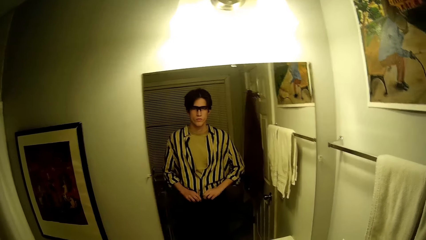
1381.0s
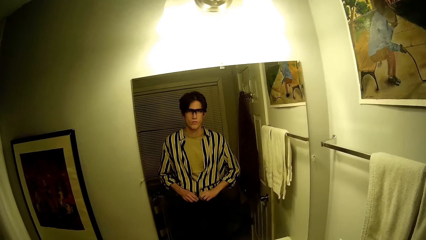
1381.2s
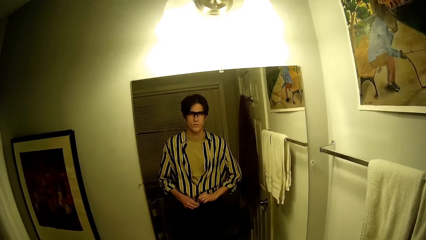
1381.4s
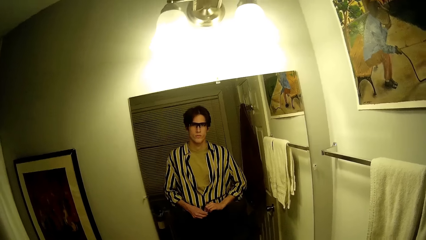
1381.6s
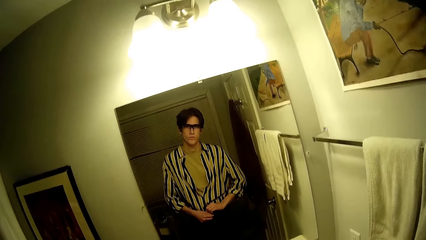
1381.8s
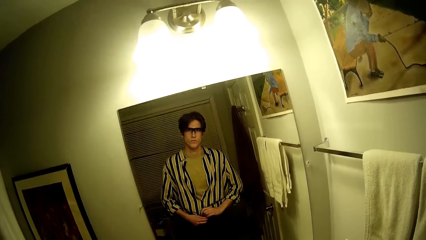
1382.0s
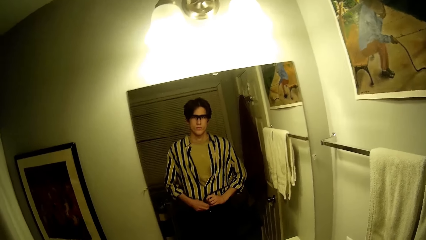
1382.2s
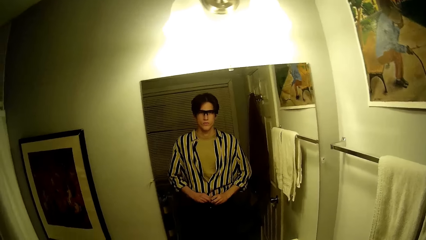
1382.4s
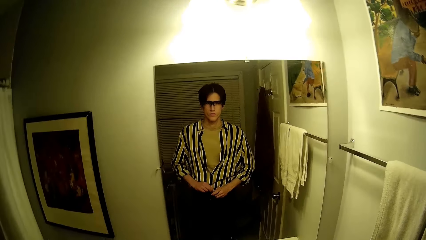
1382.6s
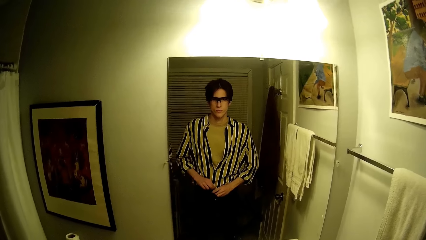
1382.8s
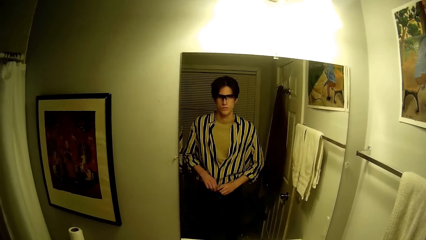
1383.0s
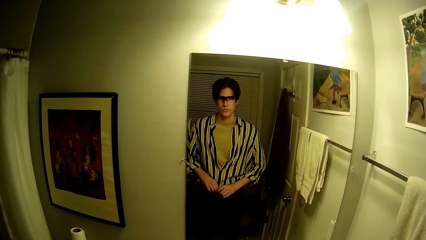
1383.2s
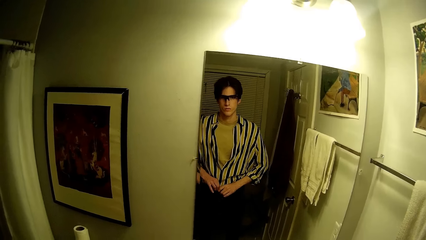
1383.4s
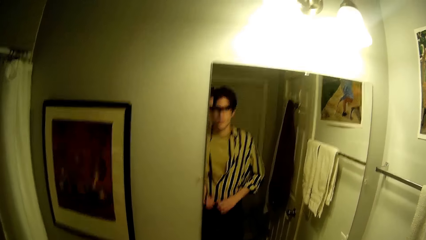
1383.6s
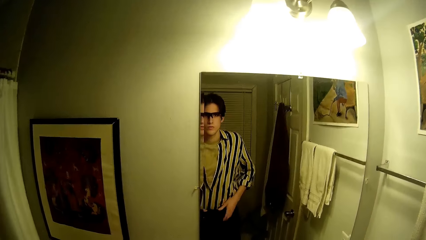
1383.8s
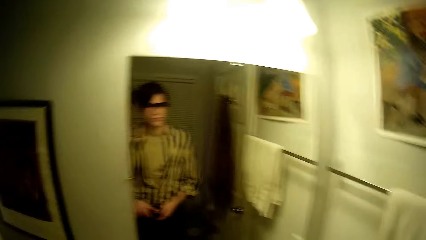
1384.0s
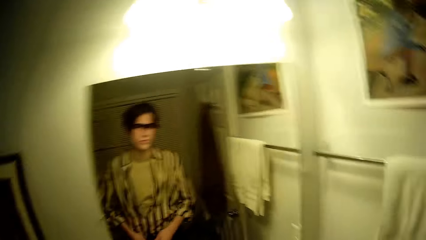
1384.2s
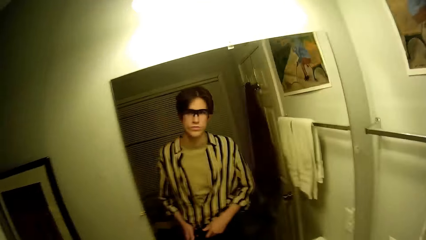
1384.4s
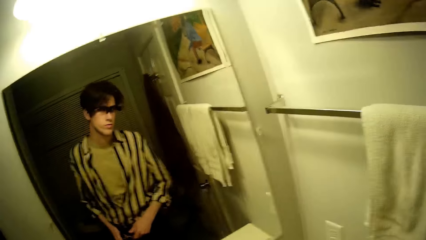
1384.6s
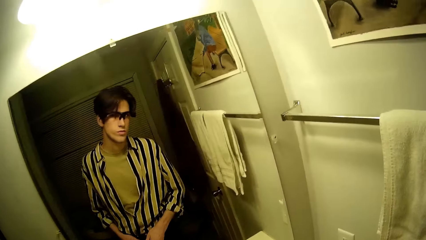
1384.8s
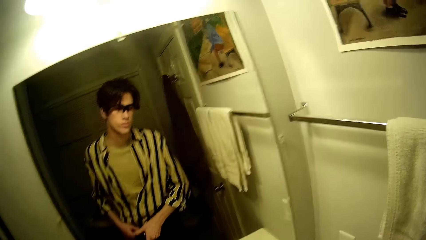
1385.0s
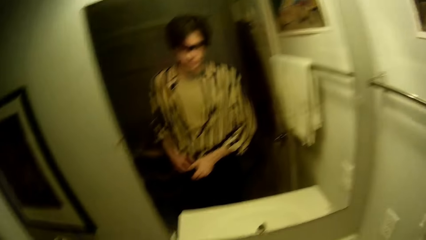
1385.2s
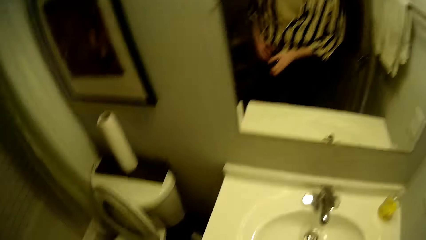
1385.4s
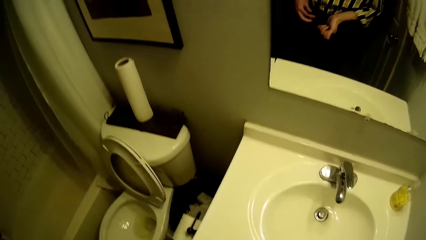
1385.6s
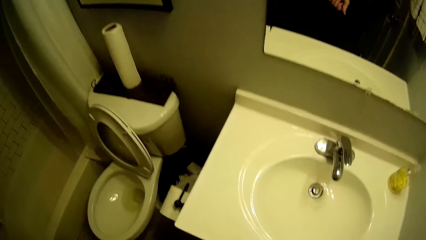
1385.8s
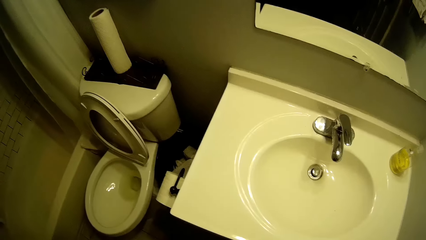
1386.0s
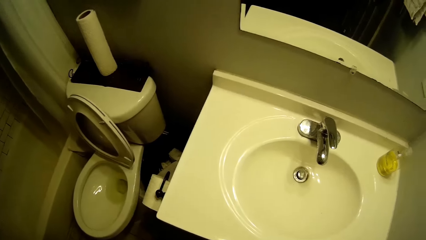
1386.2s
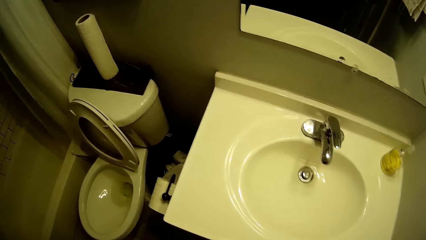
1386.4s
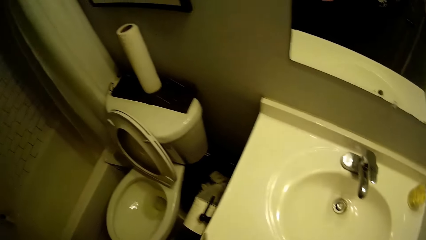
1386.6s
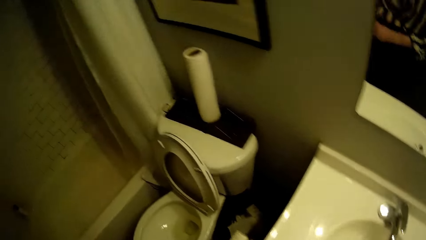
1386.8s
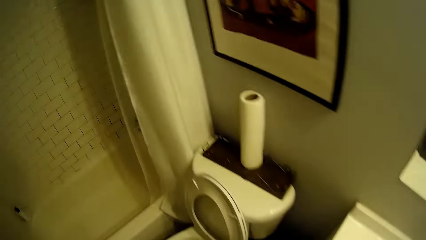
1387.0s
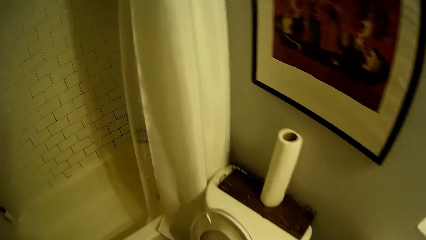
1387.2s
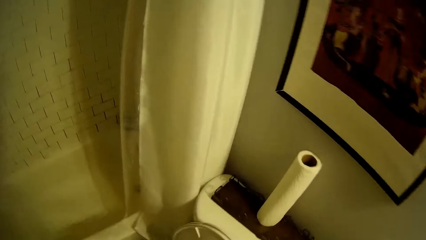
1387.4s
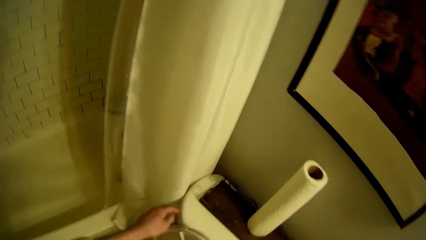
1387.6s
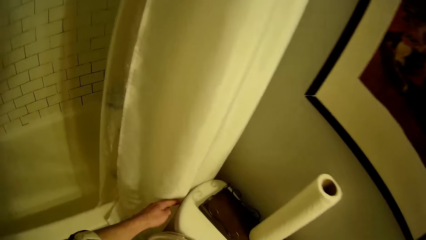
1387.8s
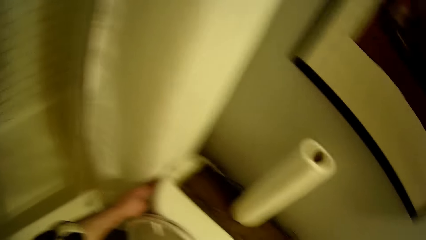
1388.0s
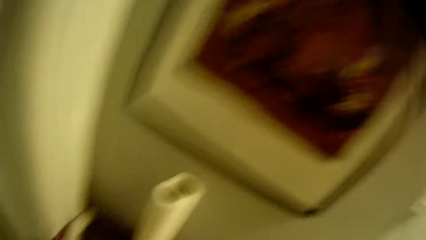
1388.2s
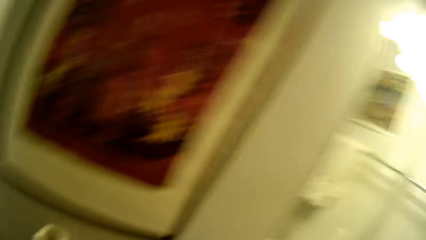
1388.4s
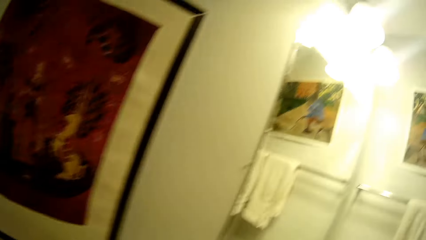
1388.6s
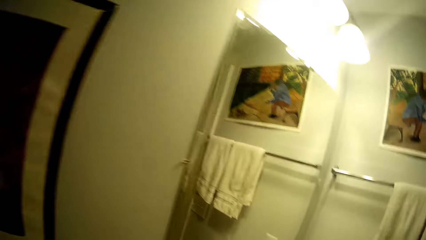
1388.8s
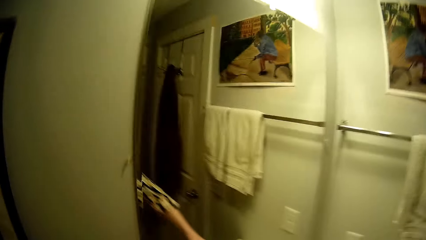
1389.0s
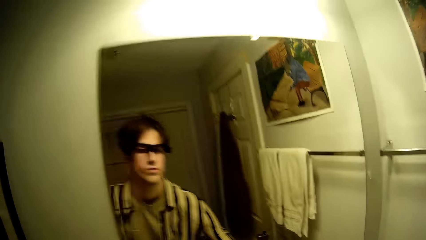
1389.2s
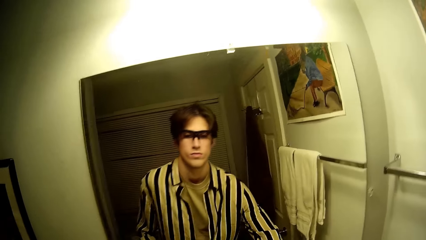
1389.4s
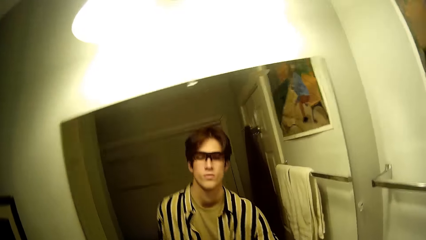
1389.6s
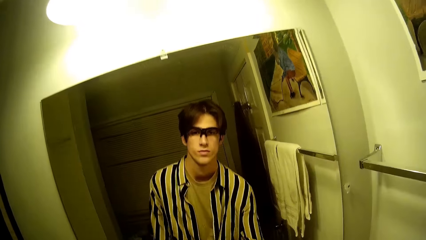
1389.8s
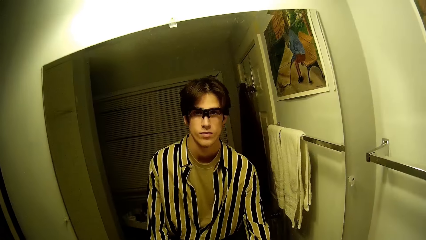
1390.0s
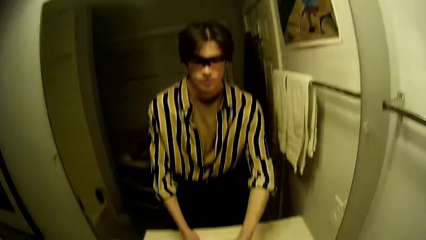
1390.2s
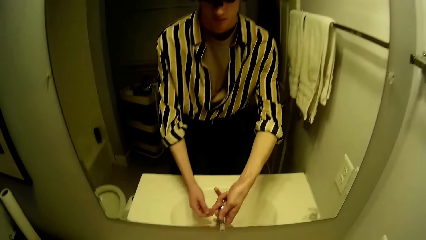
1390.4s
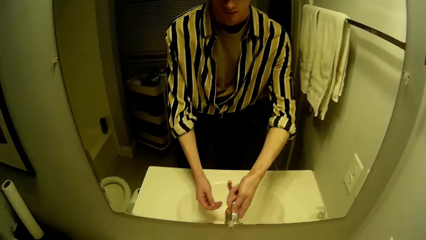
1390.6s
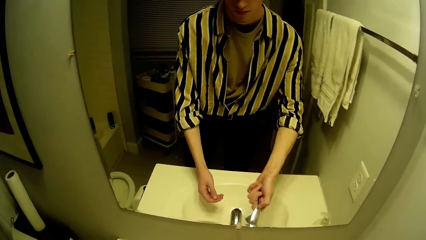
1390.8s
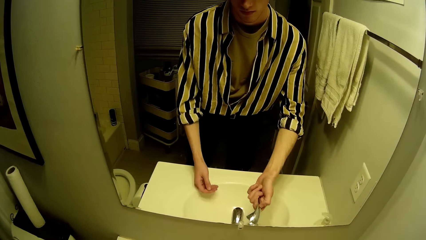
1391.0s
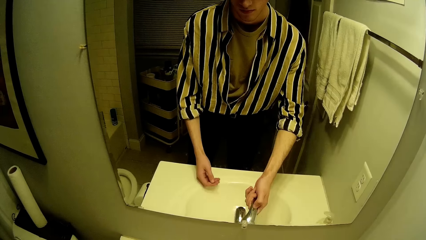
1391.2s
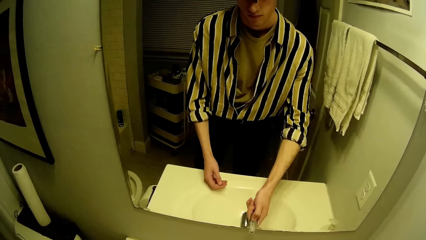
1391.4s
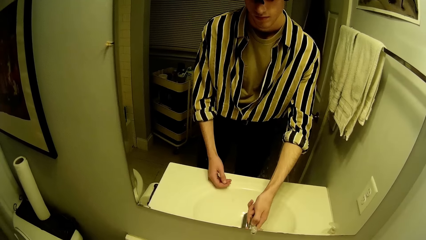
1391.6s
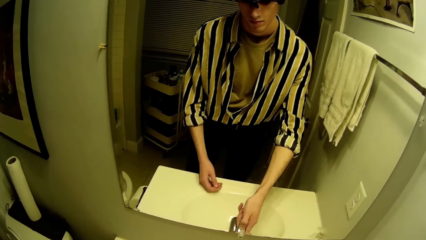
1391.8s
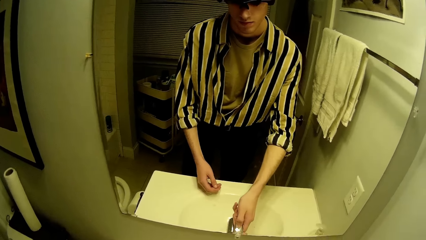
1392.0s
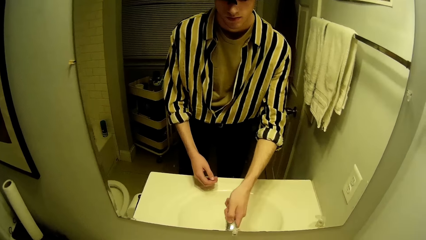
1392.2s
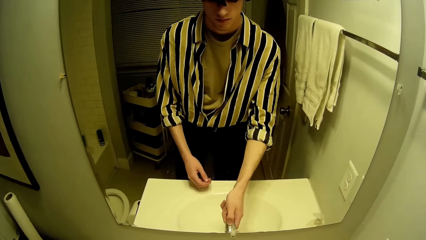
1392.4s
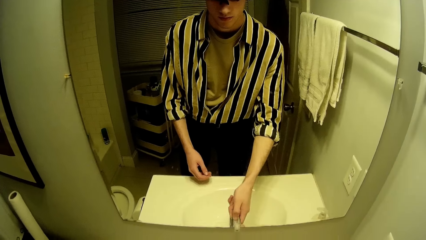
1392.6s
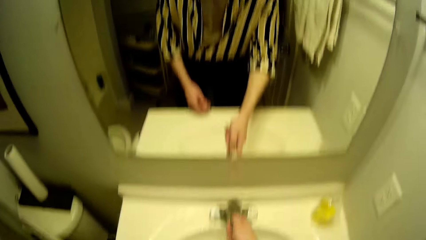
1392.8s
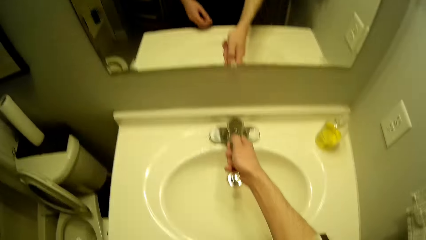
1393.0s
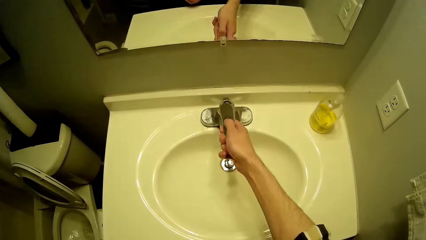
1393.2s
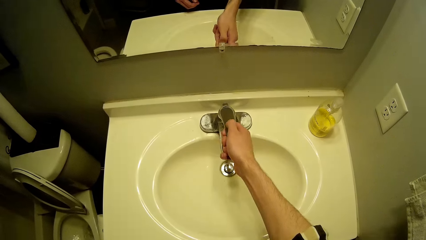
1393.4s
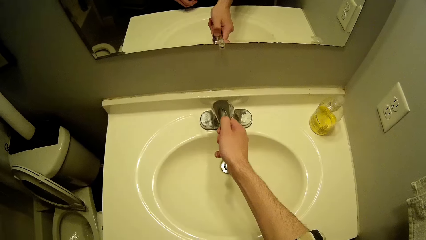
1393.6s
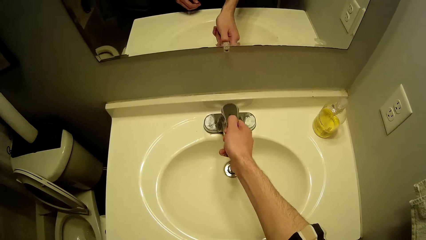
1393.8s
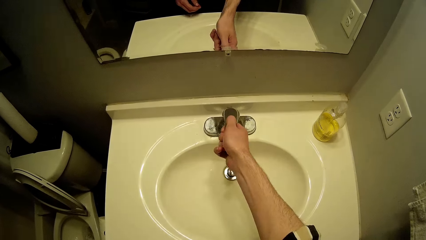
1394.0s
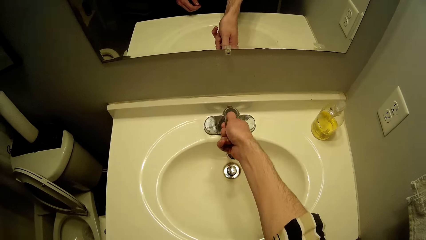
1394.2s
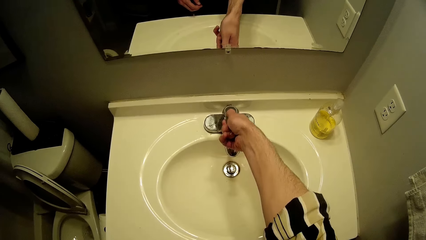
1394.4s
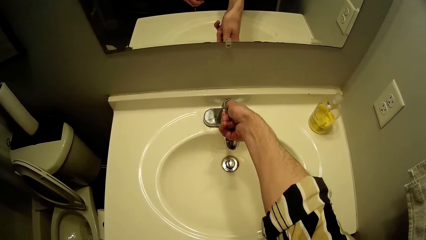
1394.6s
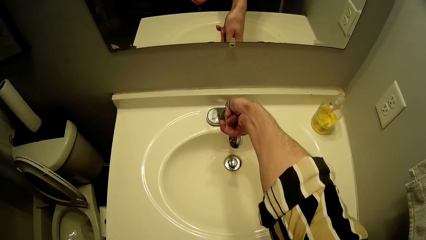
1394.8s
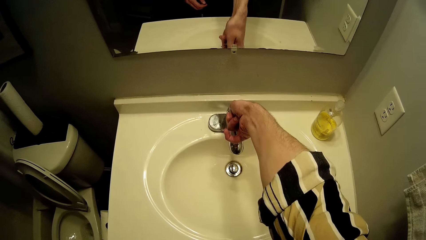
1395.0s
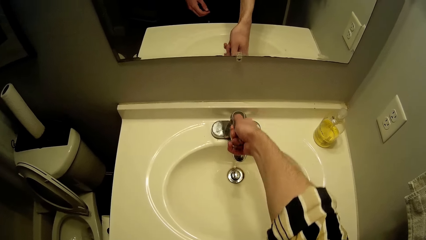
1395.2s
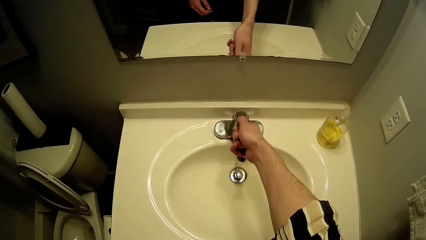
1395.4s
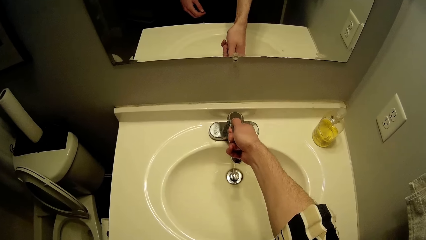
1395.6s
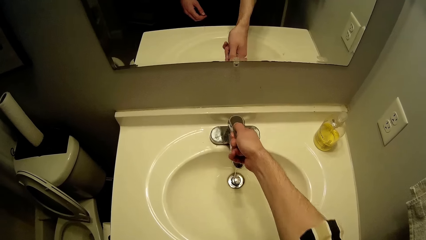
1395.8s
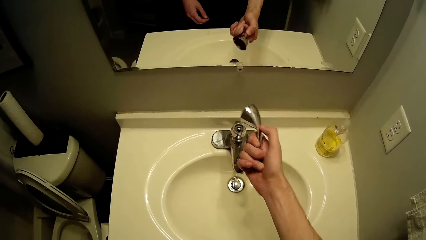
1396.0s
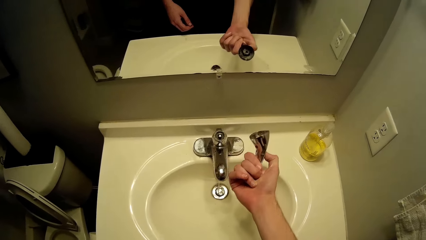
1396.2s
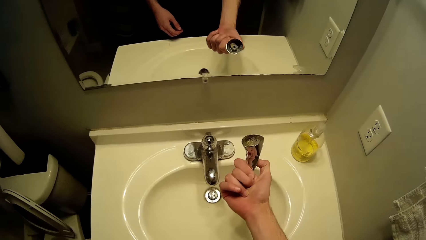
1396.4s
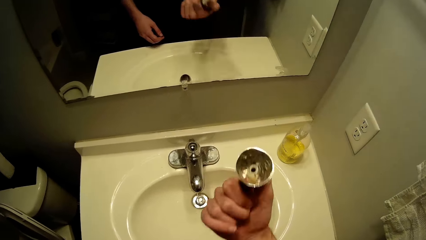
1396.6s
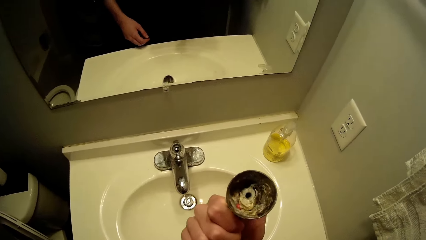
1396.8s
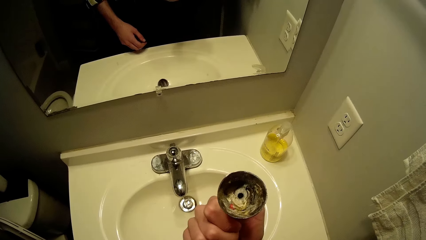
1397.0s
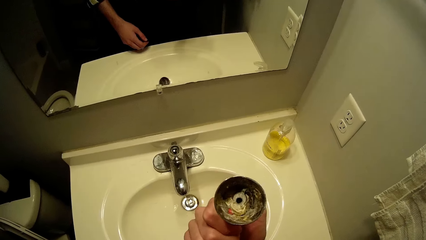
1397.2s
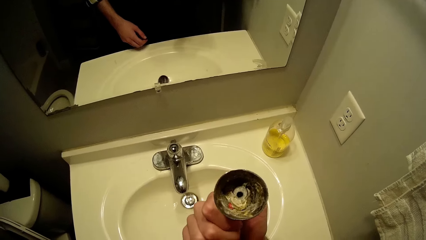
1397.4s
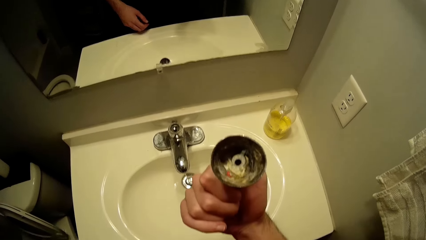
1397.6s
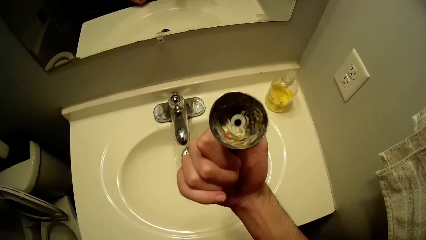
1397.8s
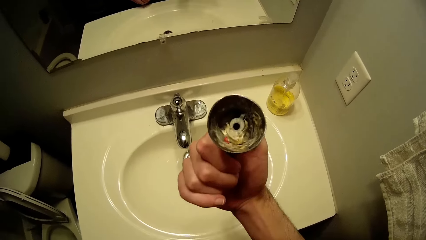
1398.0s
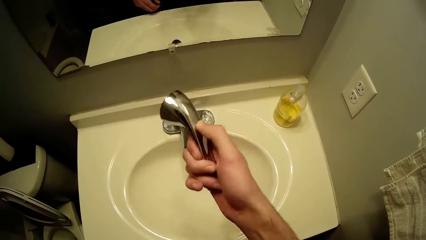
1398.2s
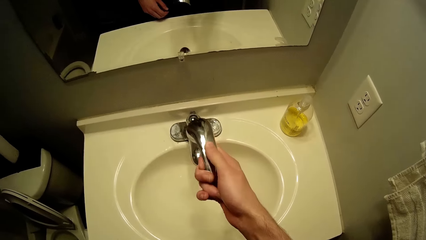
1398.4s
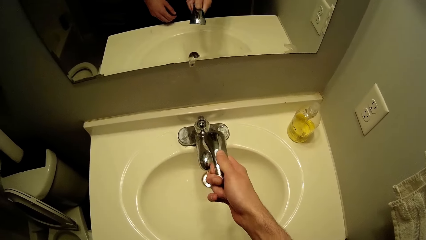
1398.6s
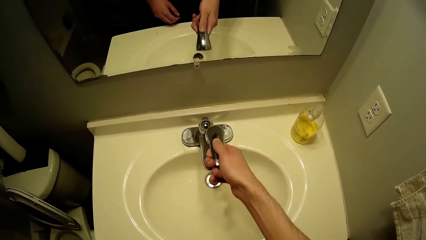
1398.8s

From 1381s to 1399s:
The camera wearer adjusts his trousers with his hands. He buckles a belt on his trousers with his hands. He touches the side of the water closet with his left hand. He looks at himself in the mirror. He adjusts the head of the tap with his left hand. He touches the tap. He disconnects the tap and looks at the tap.
